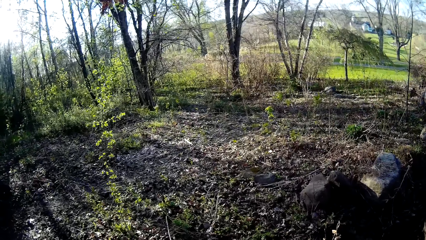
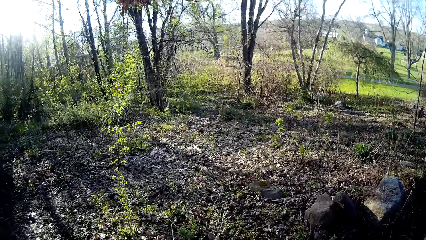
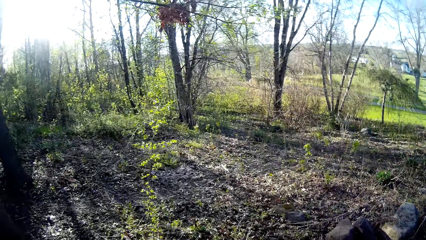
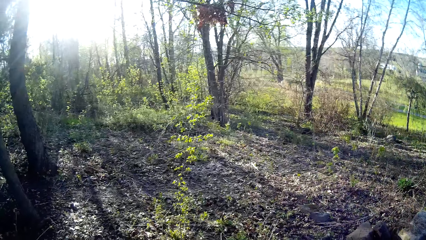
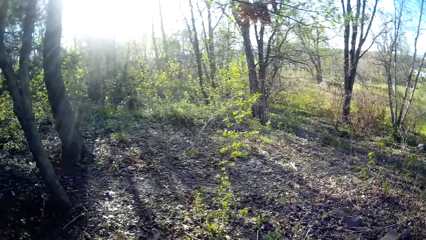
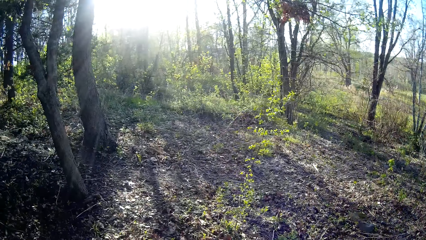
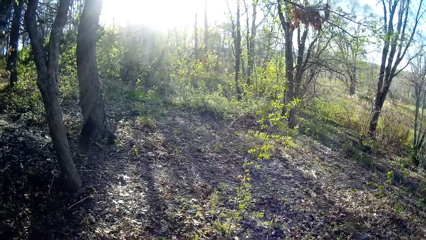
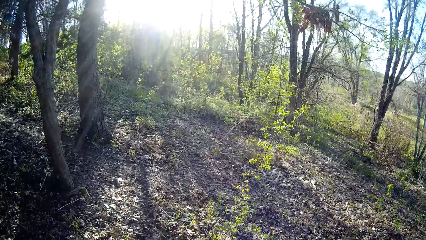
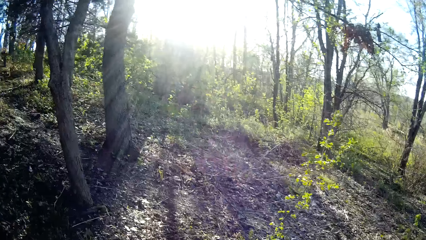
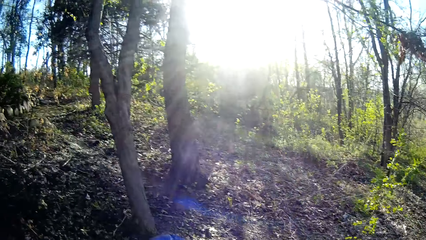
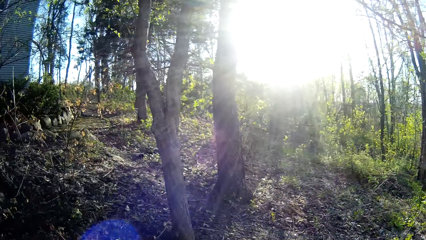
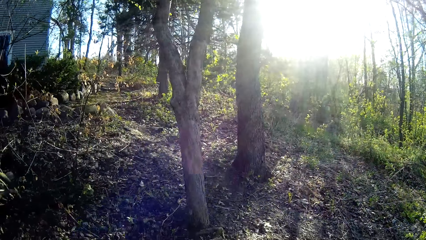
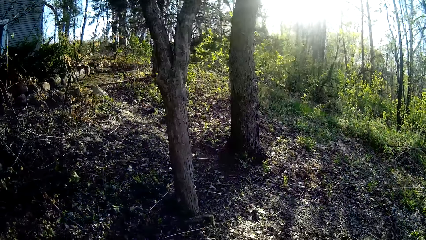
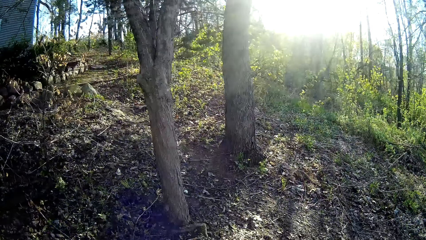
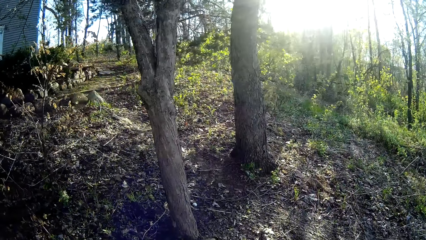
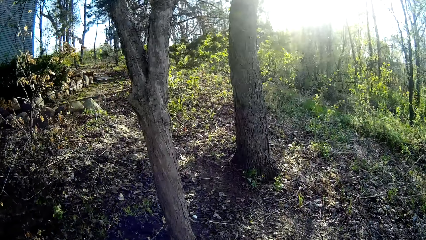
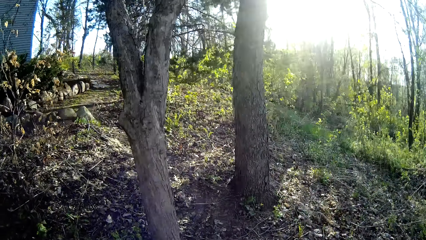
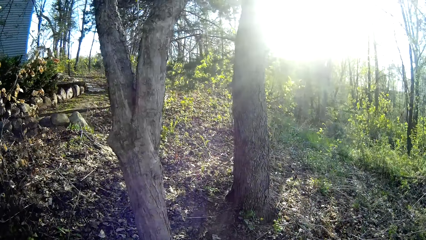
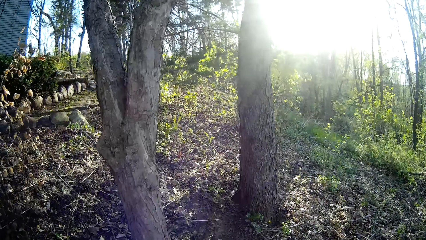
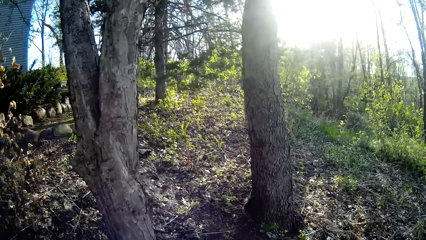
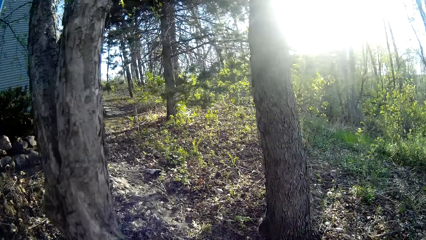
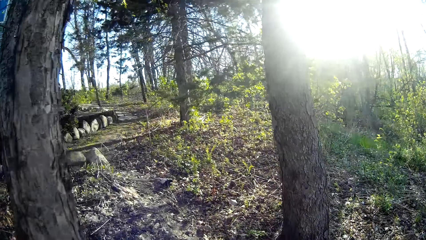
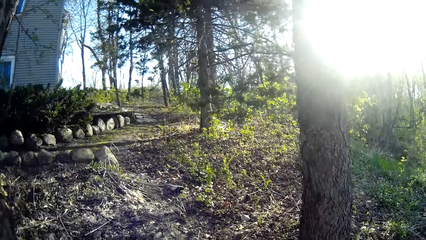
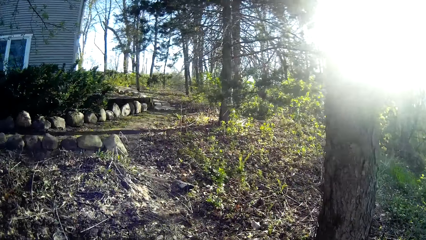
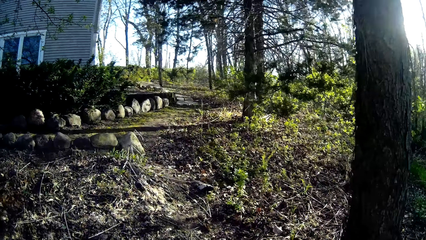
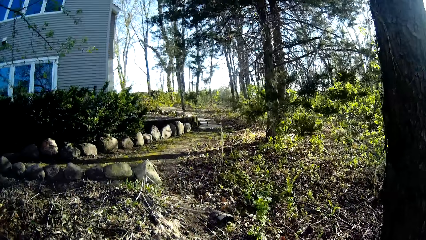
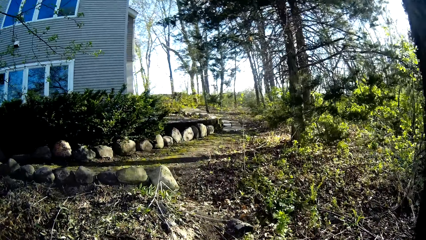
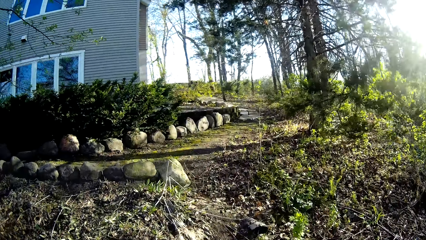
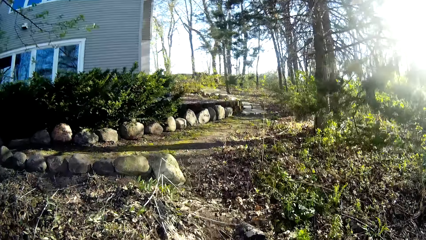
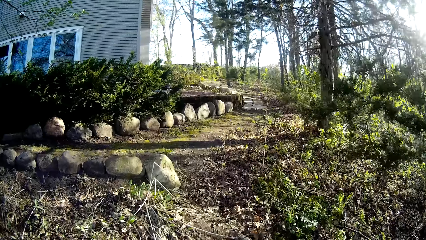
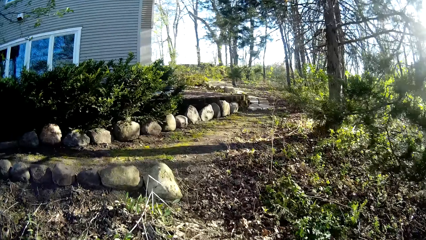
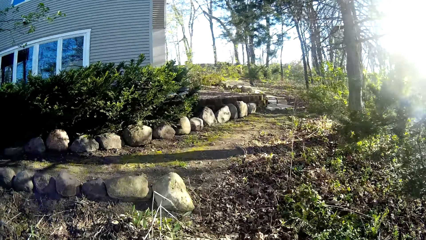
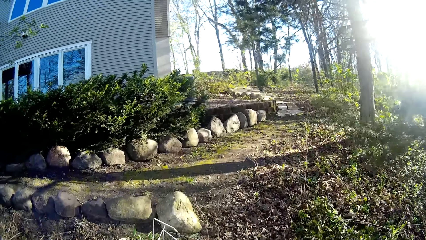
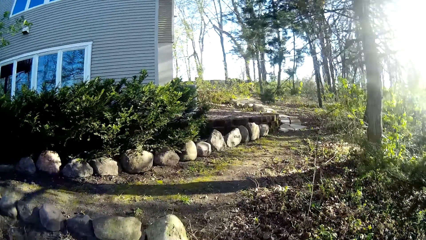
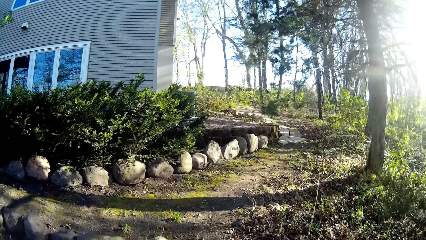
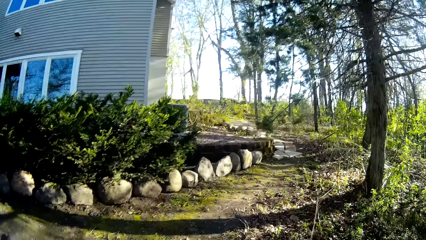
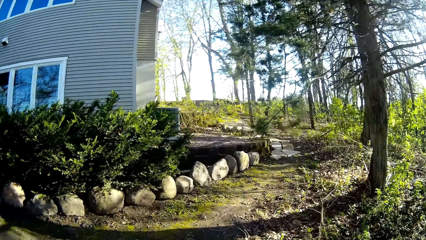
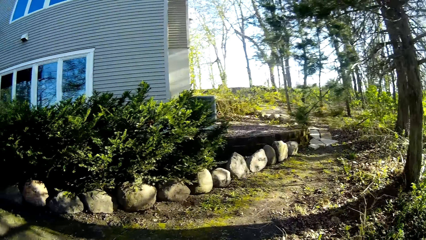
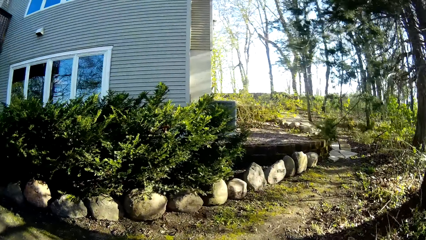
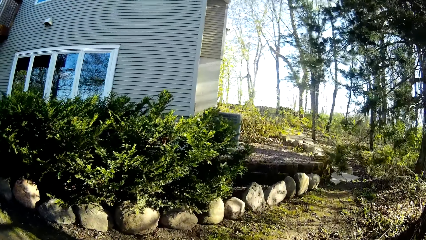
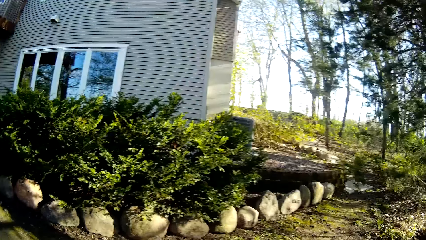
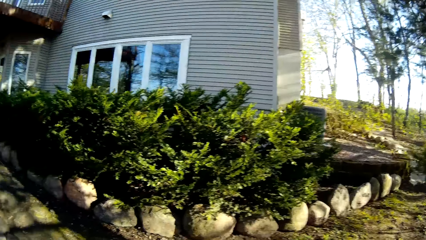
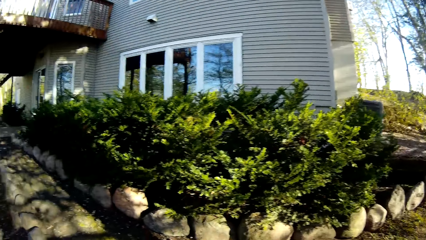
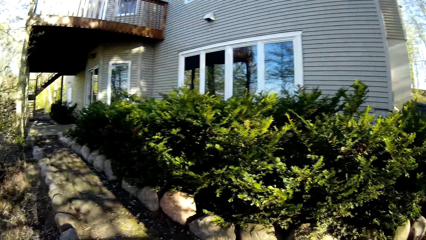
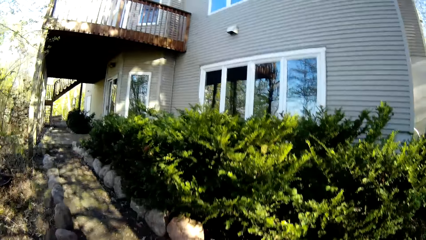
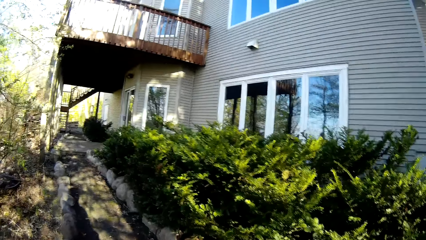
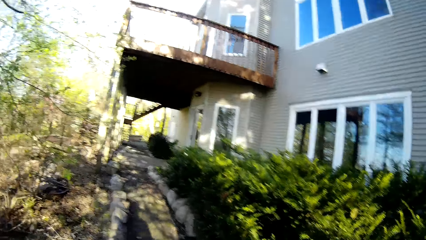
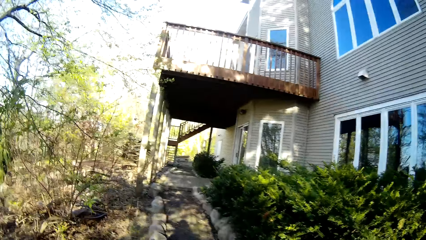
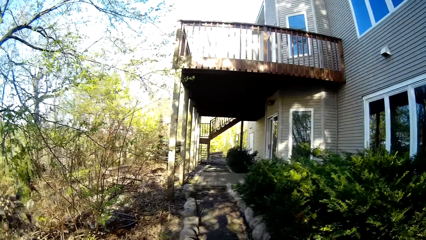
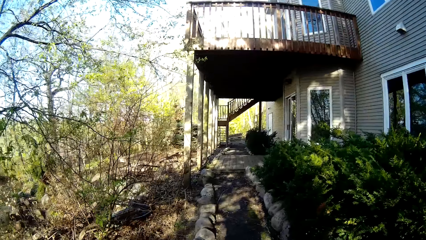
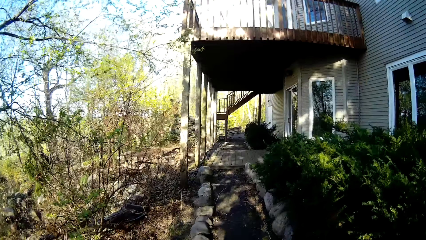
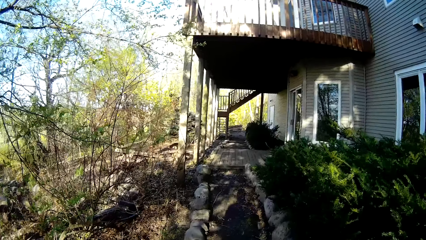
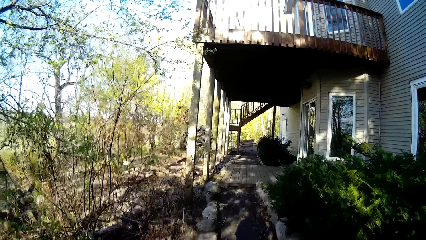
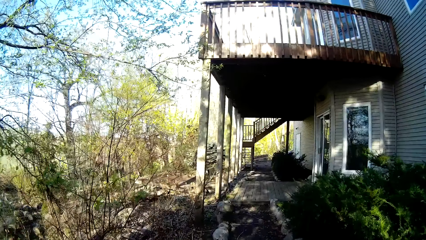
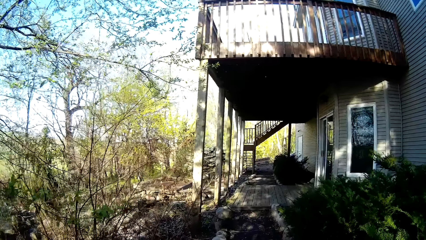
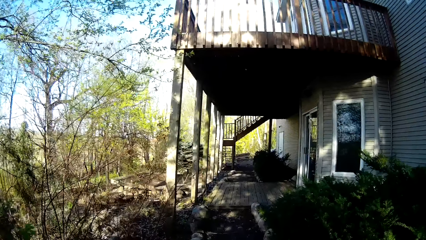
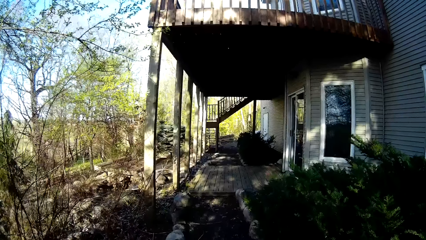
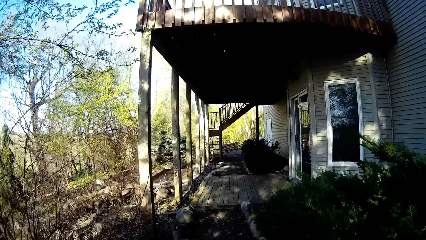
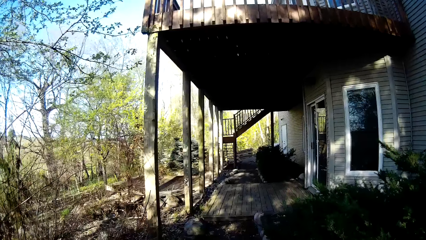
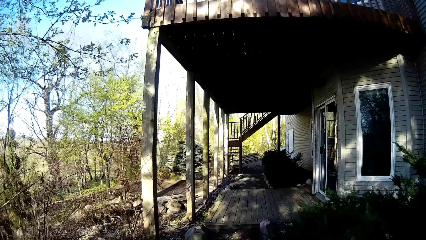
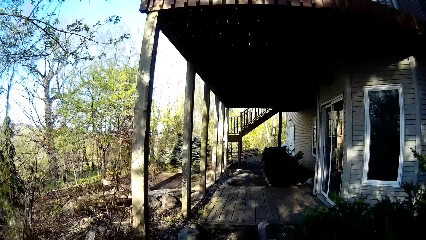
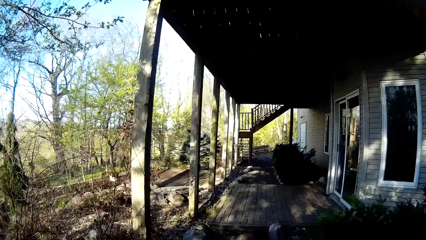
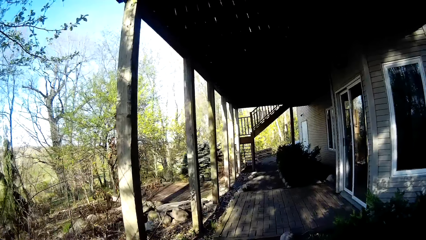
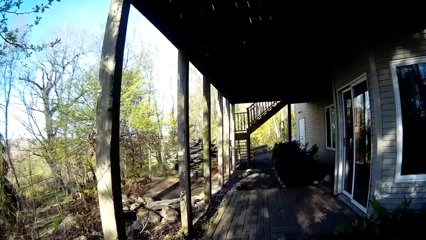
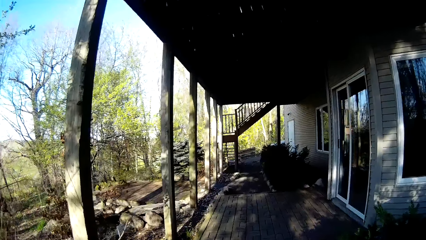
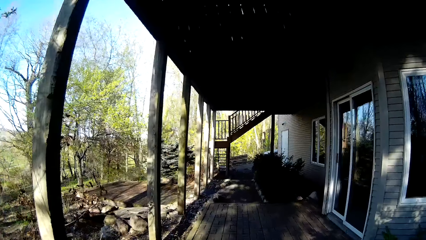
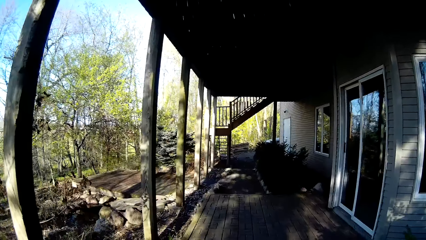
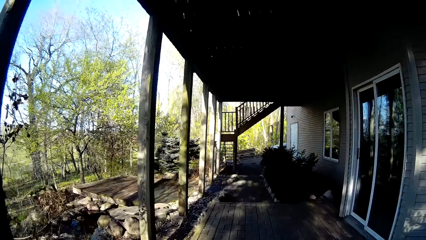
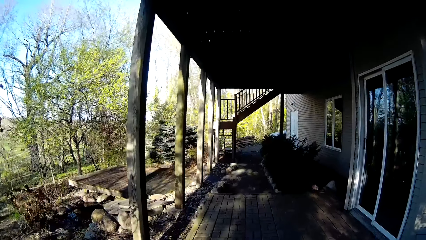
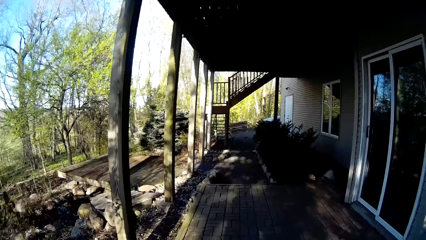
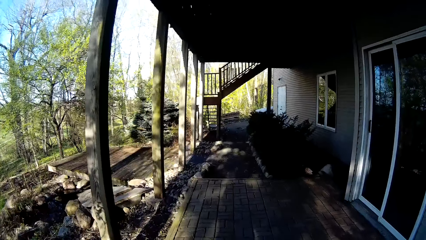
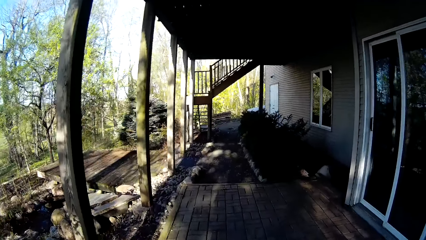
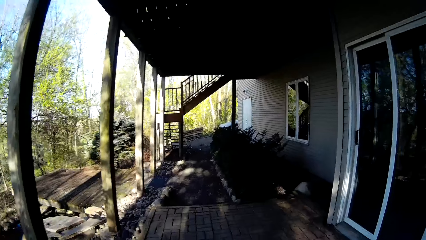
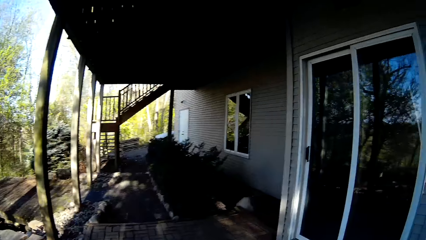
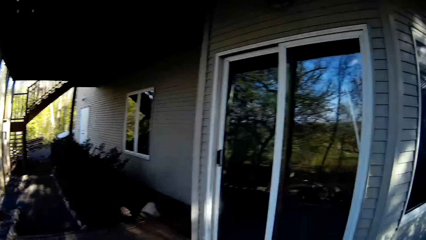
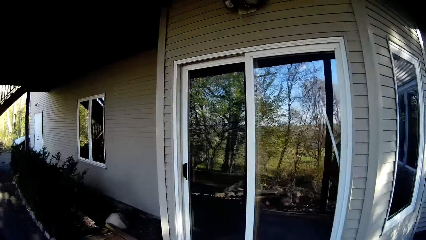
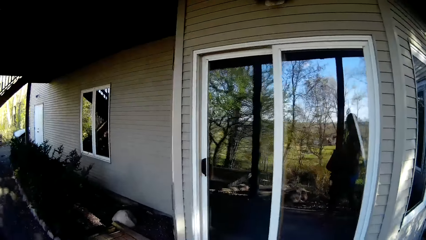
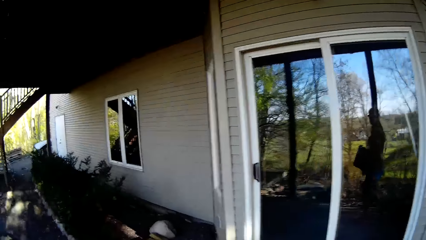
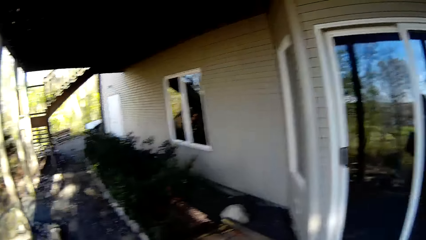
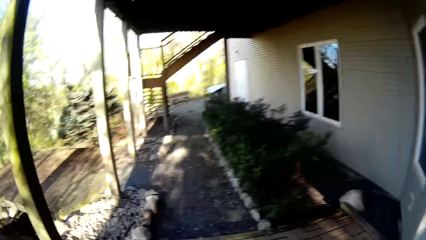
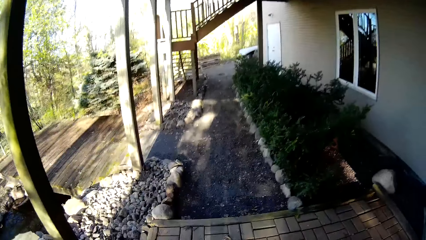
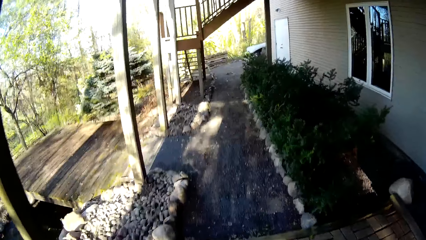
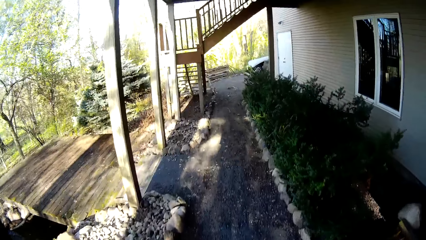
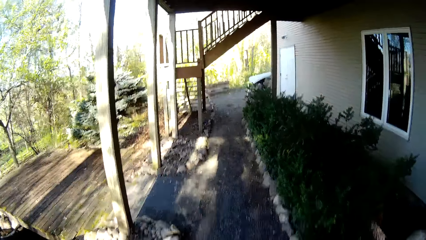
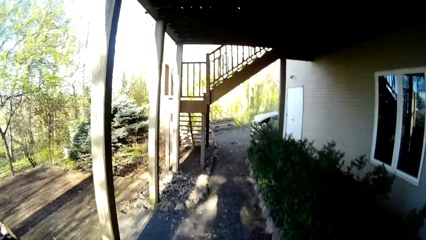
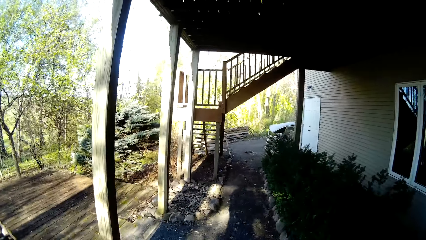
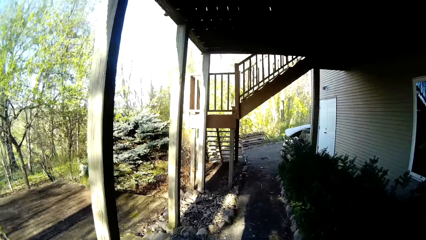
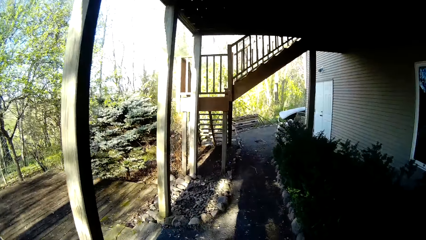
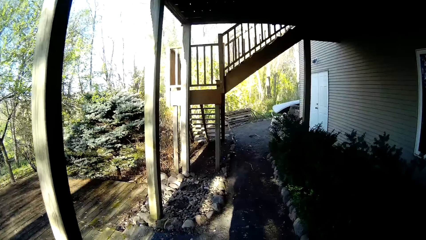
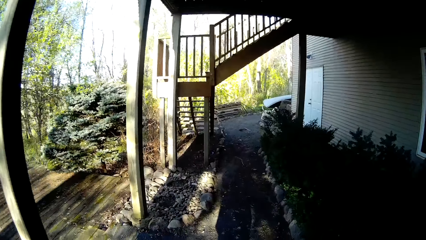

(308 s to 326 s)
The camera wearer walks to a house from a field.
